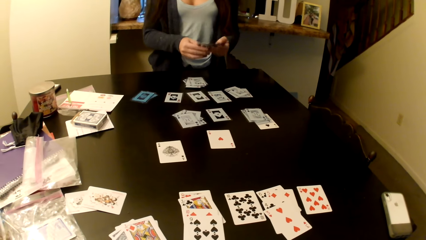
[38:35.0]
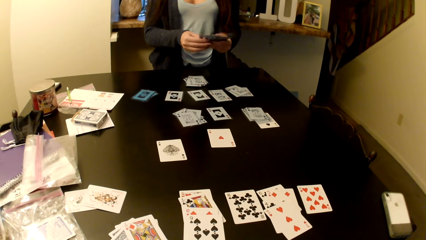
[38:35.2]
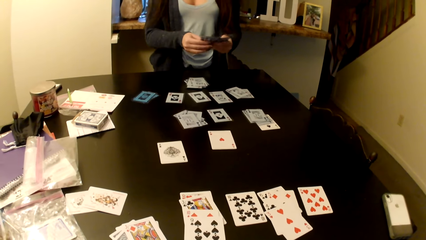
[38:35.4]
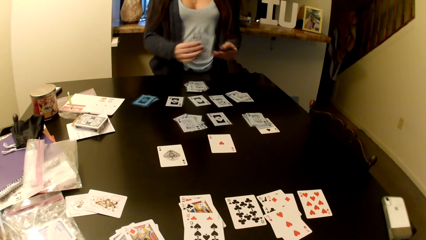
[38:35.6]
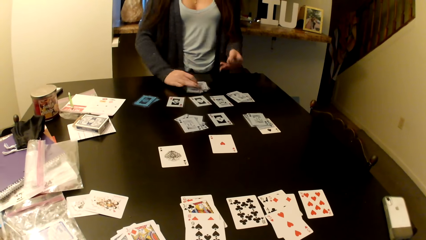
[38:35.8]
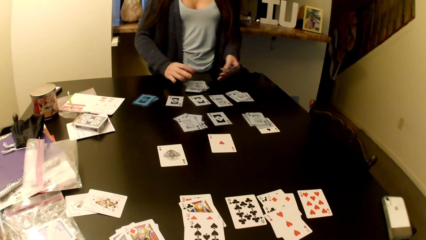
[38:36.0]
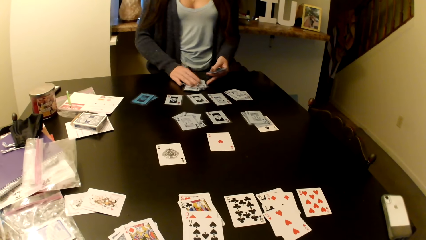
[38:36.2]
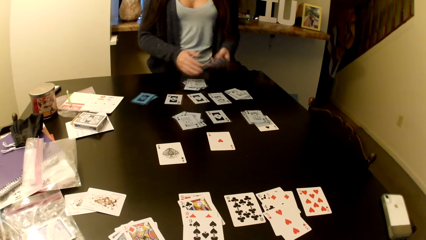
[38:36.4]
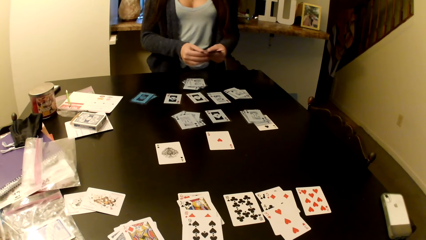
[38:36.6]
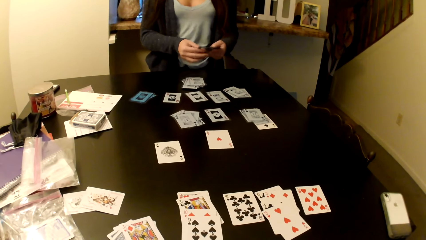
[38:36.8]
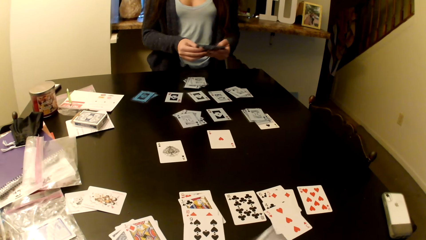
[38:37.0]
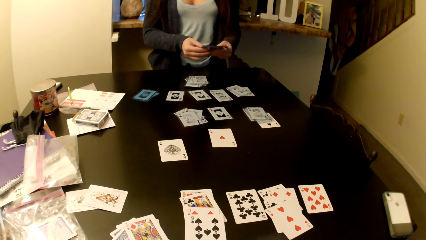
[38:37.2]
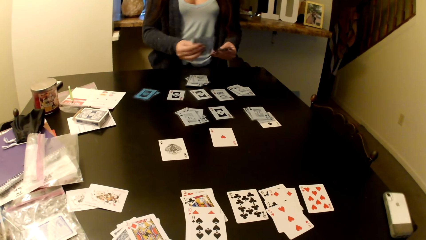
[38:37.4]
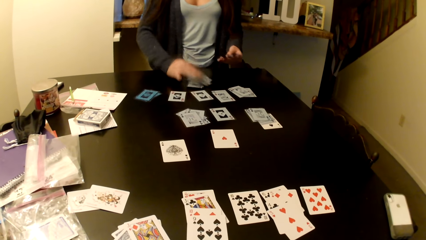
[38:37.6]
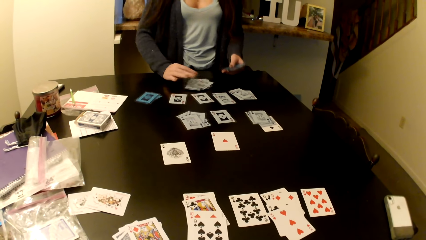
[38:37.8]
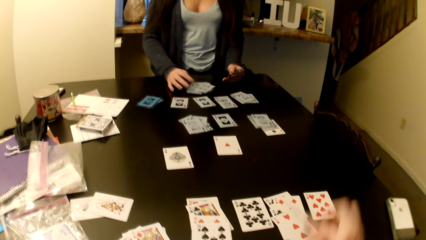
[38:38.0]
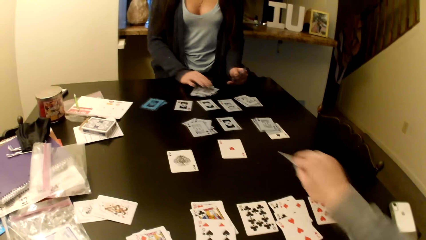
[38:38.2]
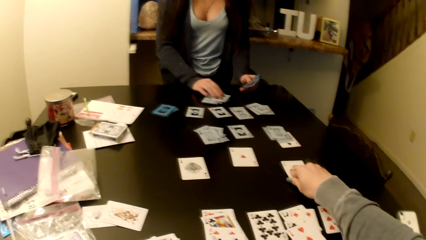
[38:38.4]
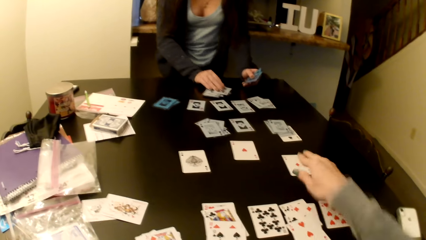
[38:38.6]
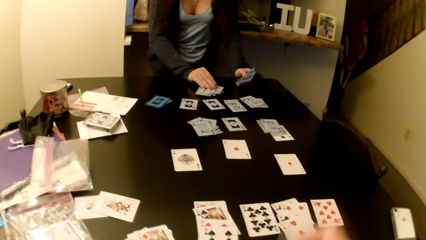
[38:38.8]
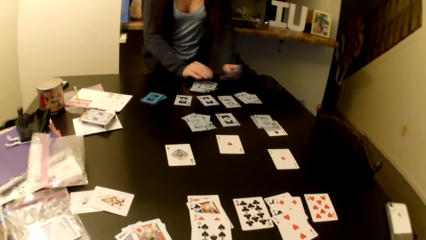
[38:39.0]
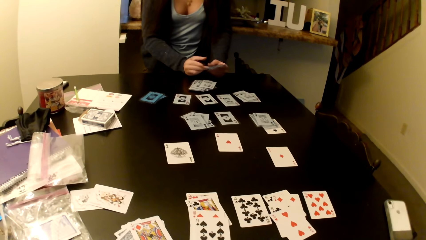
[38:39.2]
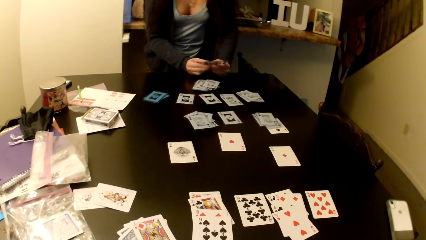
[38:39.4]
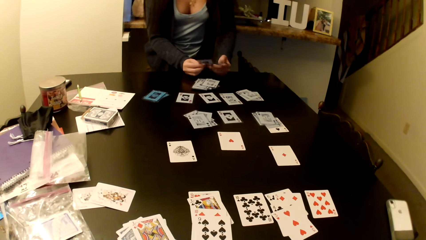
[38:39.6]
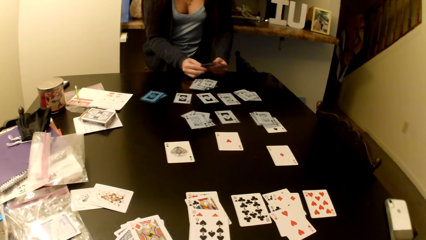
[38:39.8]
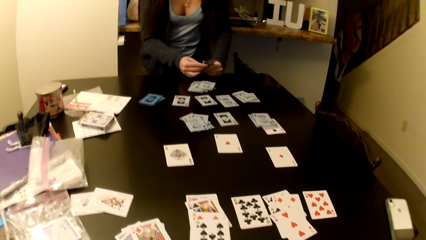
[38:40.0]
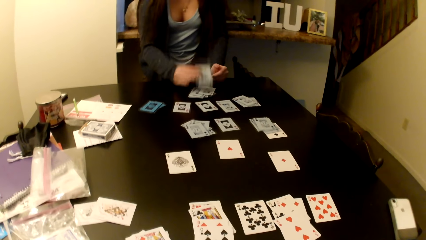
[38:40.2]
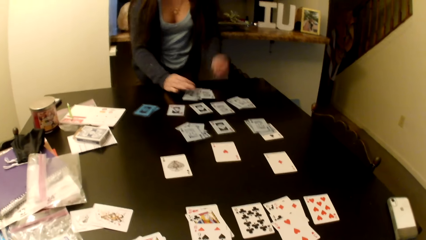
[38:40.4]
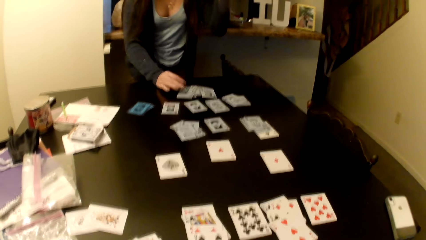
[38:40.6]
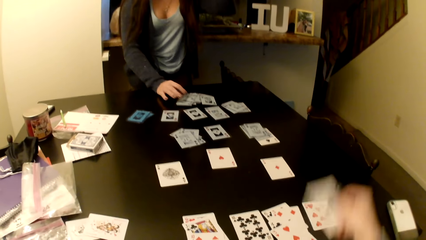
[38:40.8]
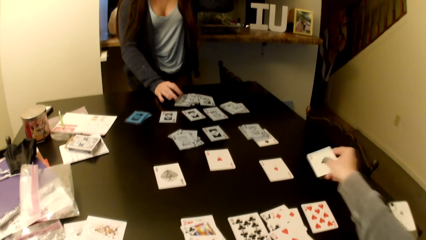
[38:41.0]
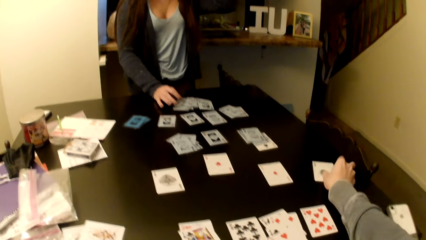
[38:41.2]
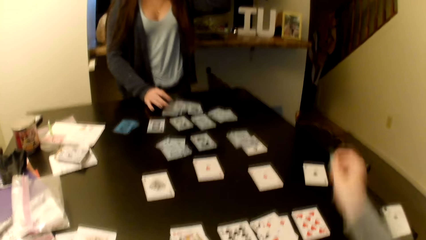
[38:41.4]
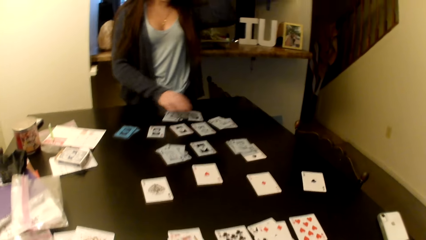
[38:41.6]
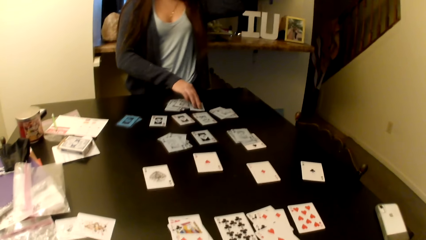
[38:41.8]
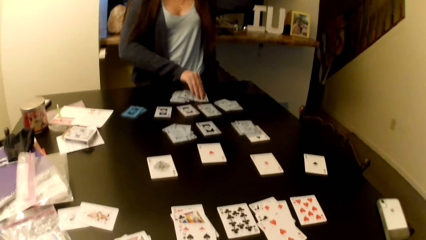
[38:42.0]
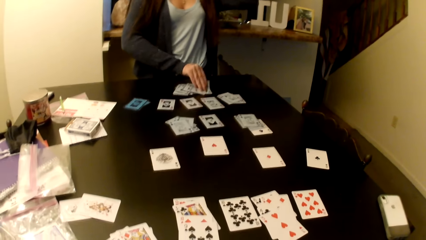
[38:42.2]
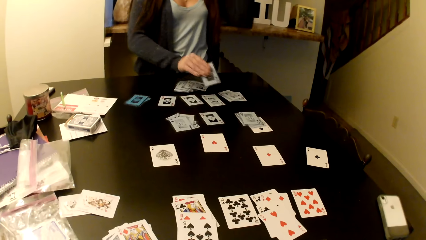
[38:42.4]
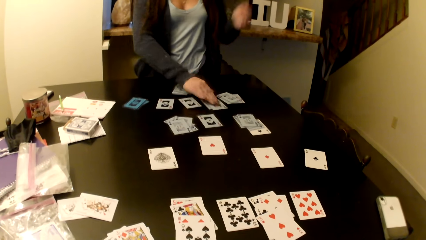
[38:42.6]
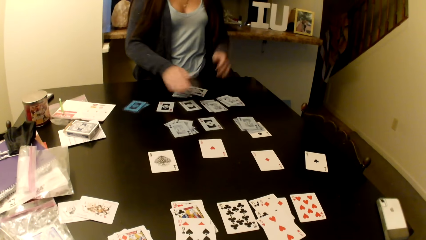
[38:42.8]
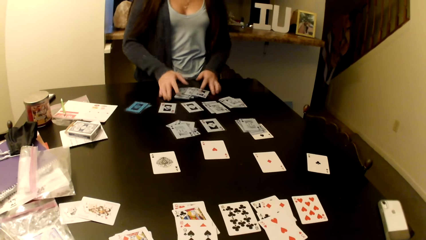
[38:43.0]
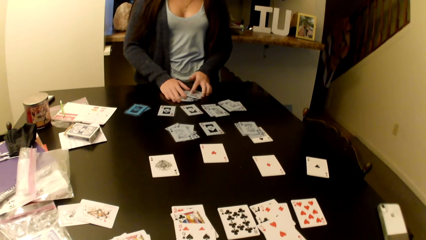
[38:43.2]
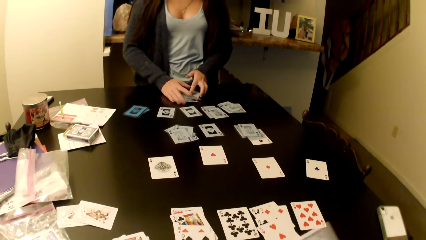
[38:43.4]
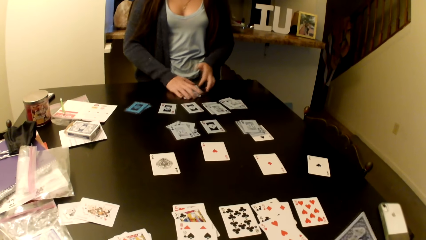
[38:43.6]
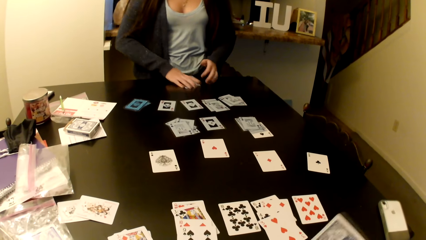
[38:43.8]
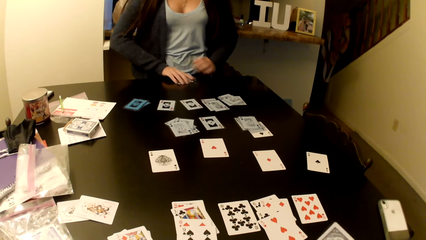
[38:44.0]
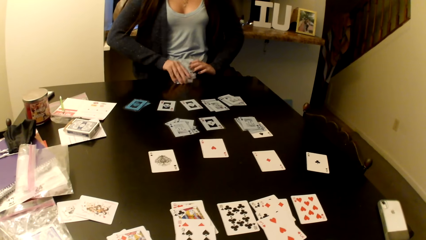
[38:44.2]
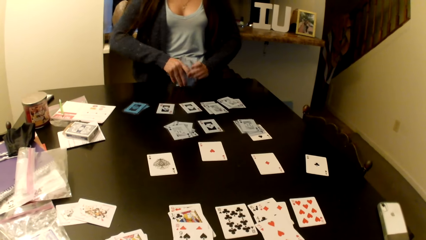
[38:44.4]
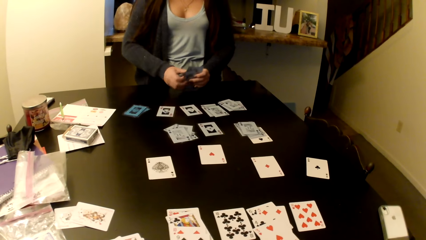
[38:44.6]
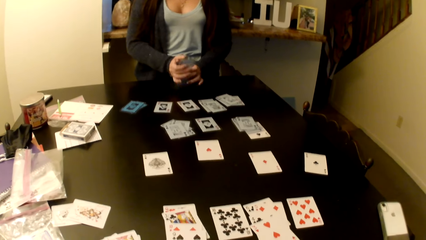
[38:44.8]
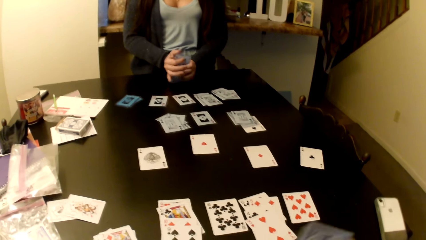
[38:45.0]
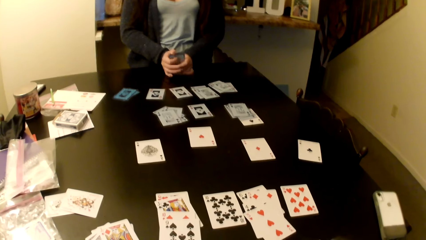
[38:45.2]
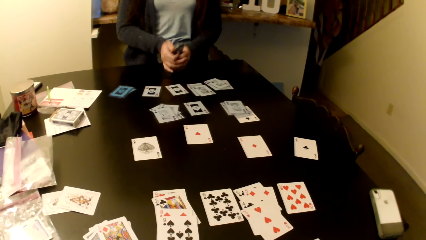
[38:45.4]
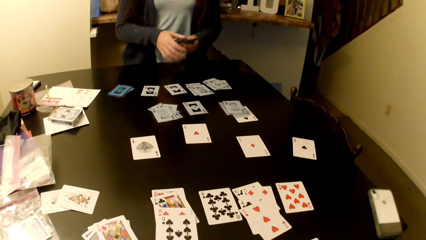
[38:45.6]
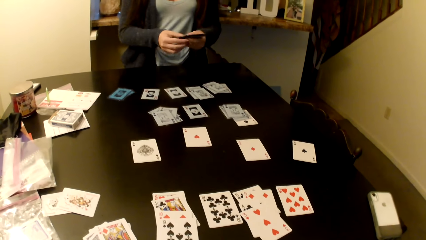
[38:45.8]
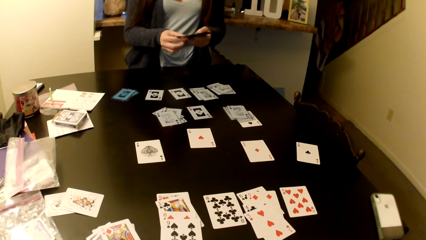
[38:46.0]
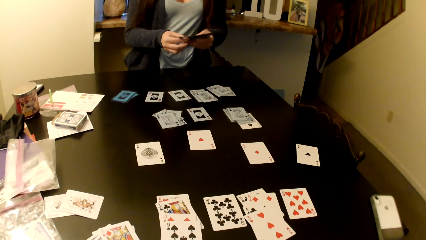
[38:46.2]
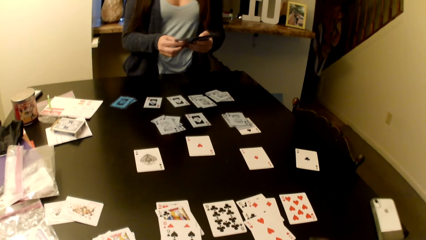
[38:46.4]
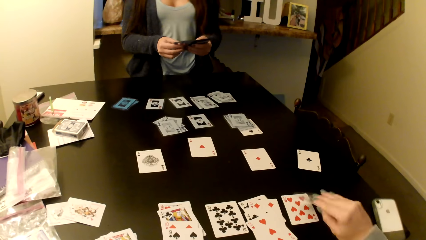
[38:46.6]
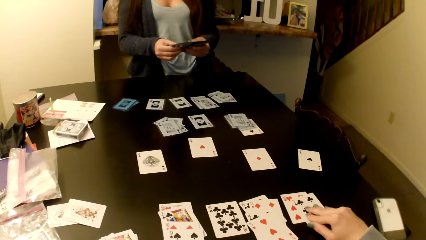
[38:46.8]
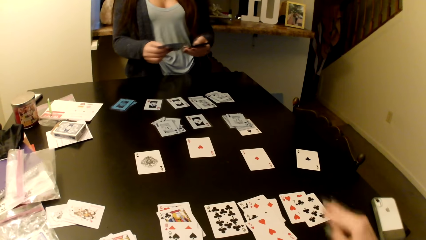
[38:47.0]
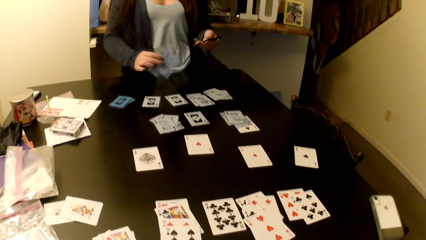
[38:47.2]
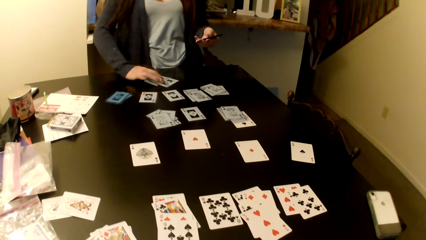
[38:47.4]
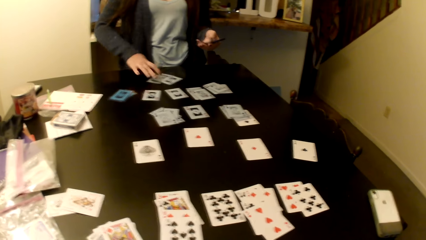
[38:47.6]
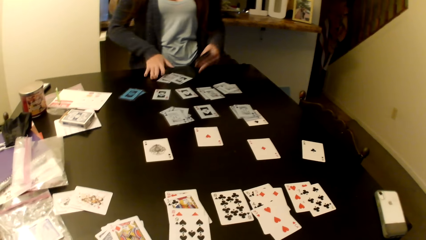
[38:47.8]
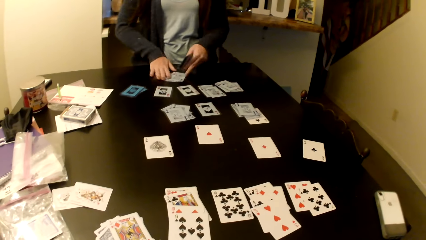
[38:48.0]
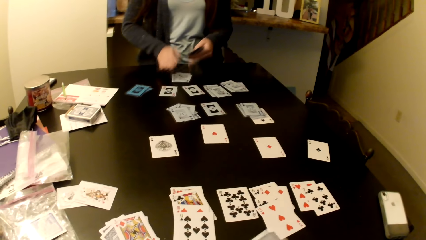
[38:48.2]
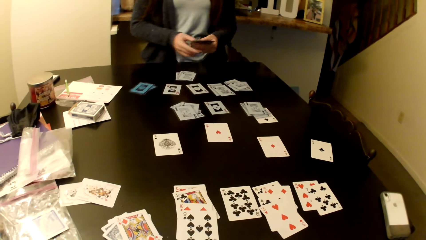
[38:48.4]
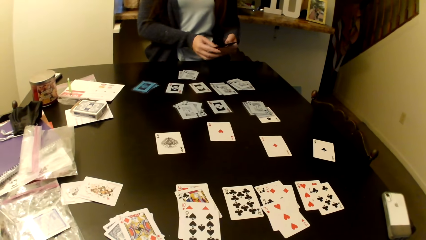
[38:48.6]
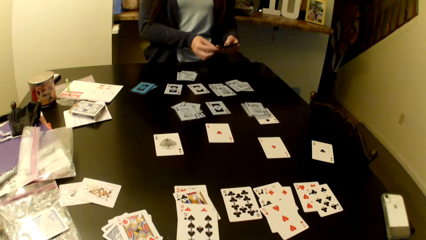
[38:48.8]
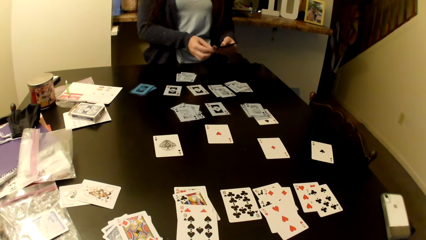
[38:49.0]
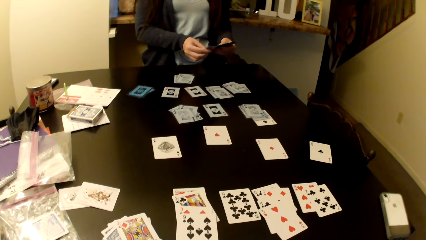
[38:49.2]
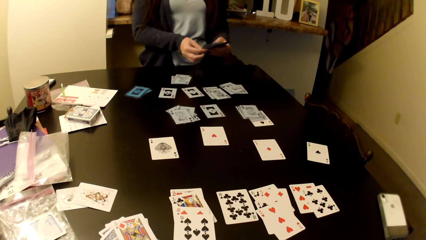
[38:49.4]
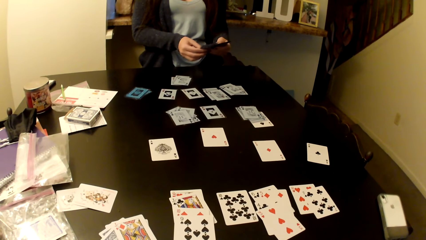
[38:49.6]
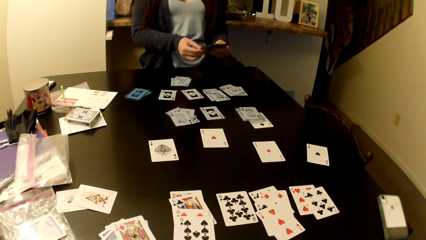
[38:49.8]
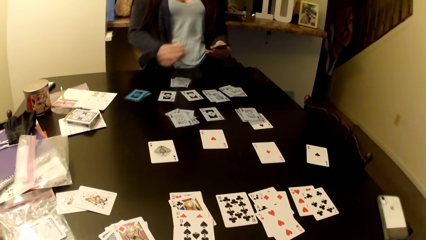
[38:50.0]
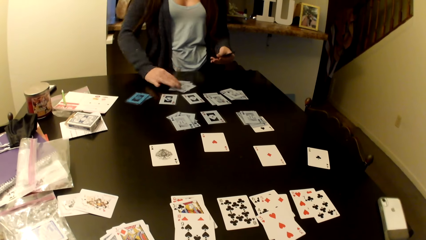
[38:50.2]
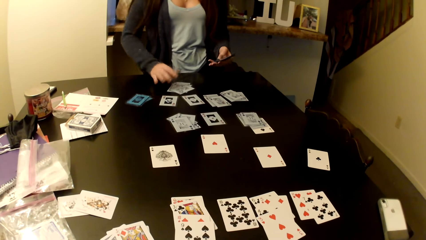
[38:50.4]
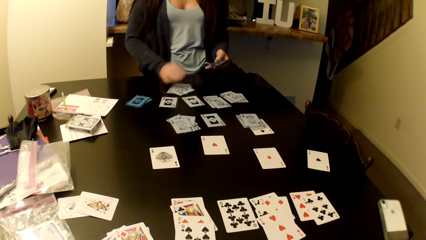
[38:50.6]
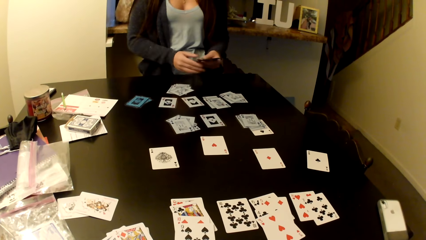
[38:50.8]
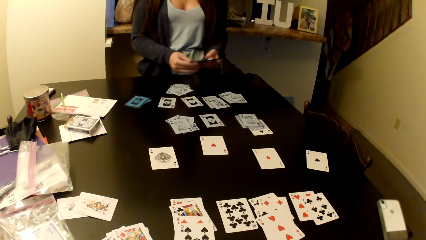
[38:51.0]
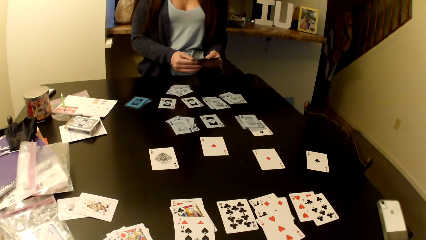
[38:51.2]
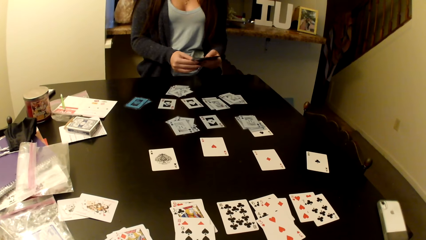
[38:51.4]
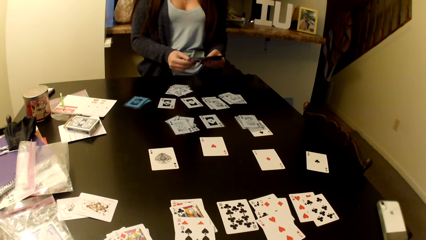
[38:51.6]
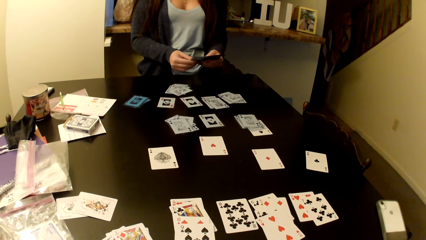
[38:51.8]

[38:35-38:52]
A woman takes the cards from the table and places the cards on the table.
